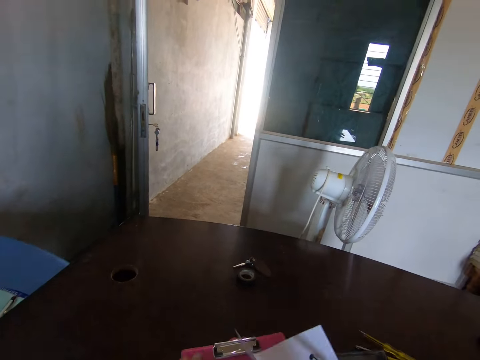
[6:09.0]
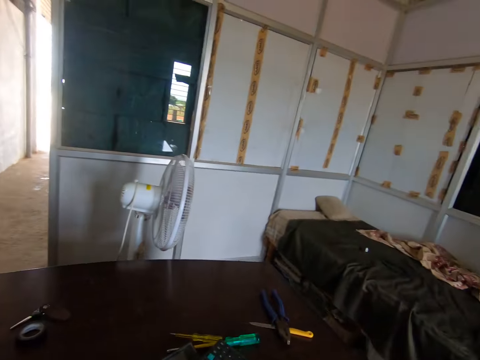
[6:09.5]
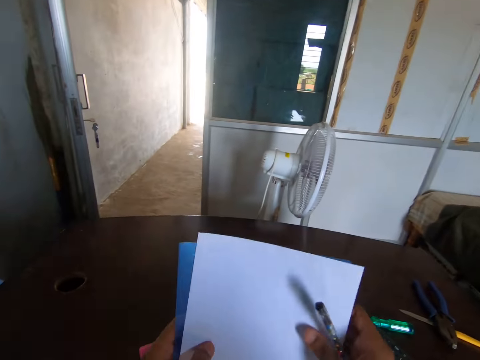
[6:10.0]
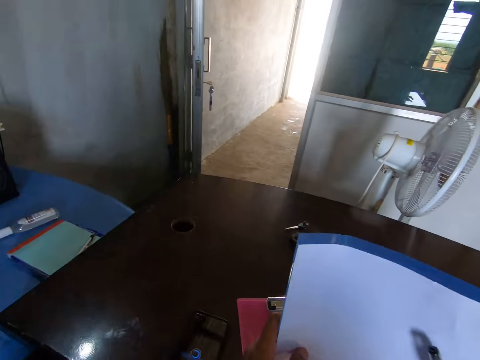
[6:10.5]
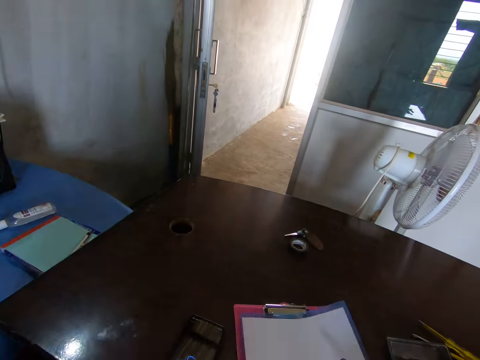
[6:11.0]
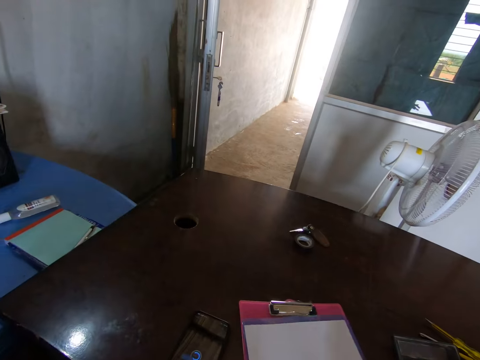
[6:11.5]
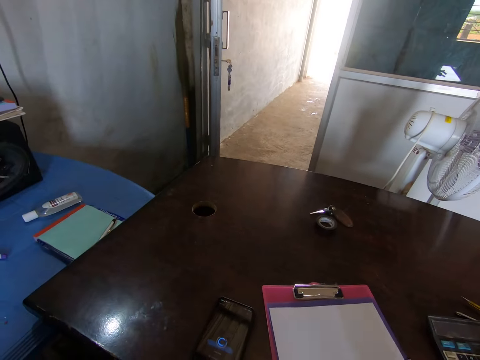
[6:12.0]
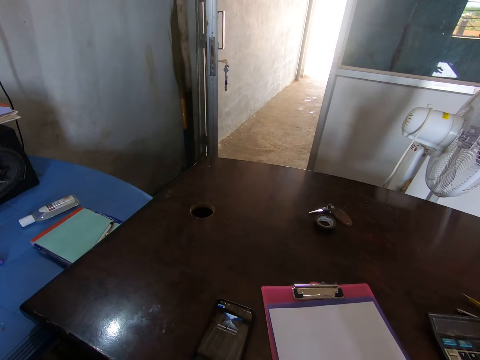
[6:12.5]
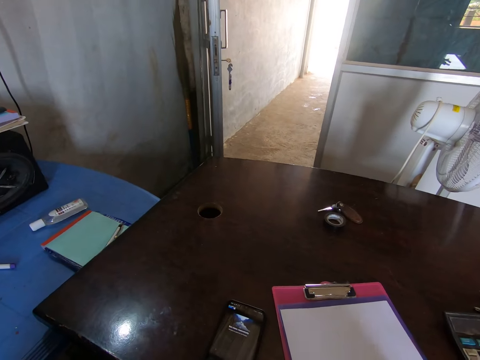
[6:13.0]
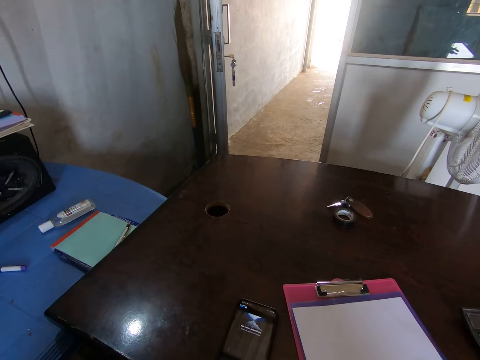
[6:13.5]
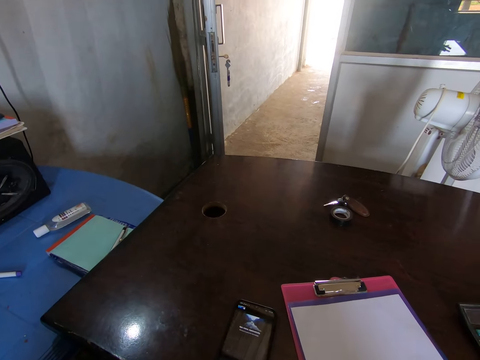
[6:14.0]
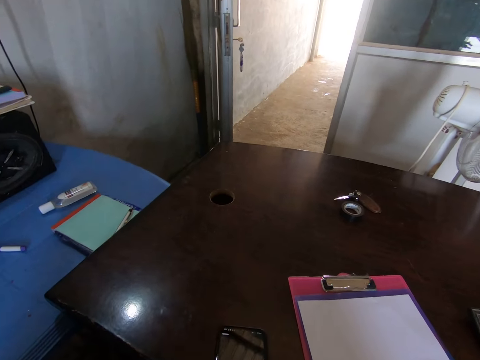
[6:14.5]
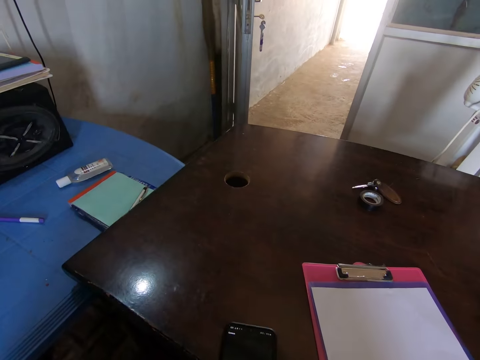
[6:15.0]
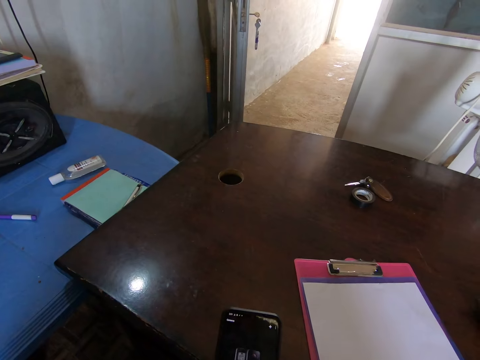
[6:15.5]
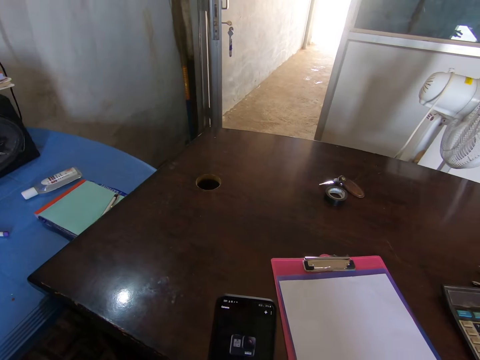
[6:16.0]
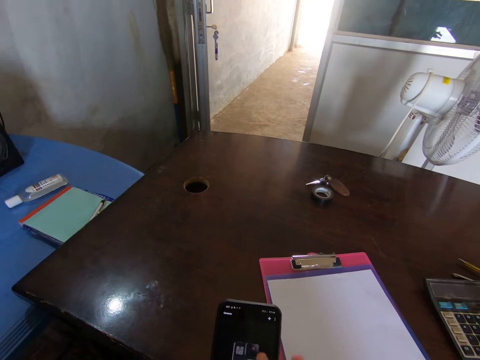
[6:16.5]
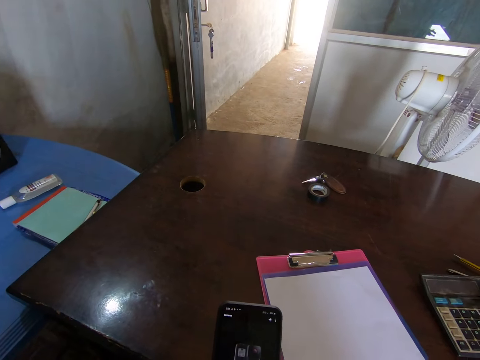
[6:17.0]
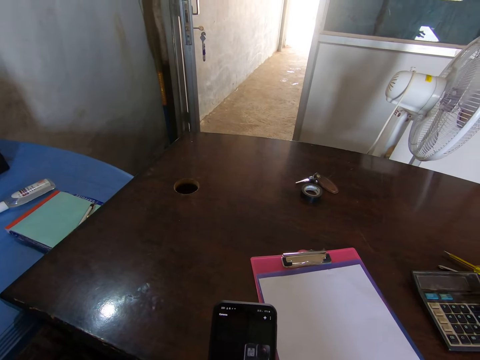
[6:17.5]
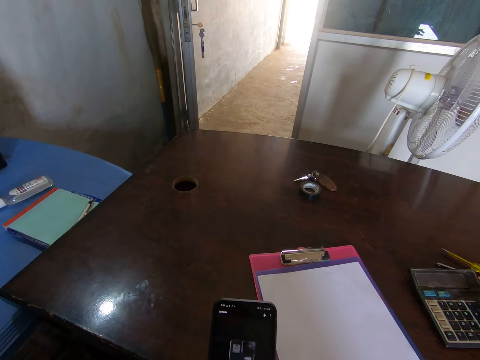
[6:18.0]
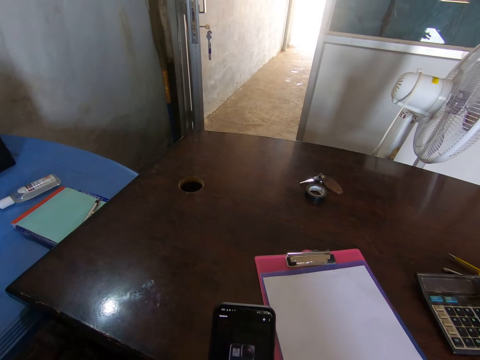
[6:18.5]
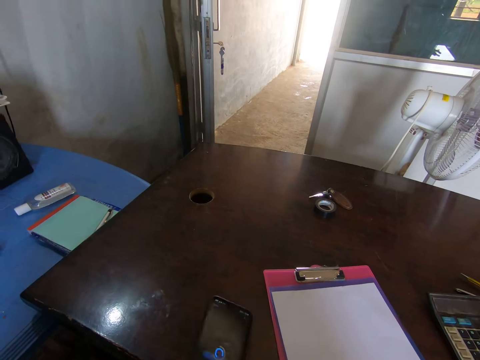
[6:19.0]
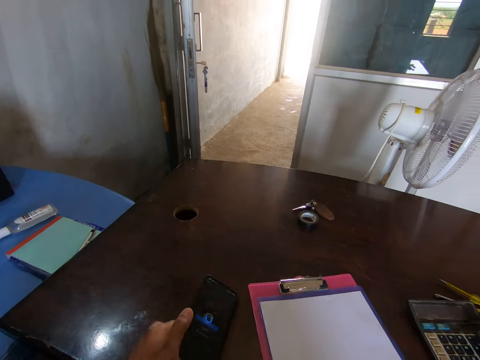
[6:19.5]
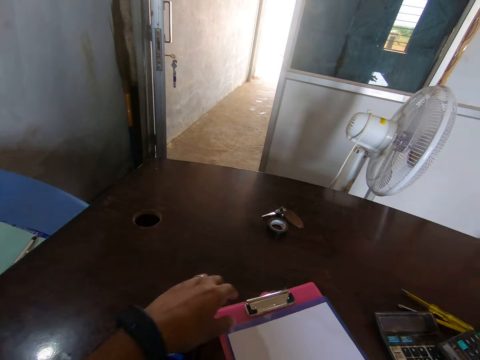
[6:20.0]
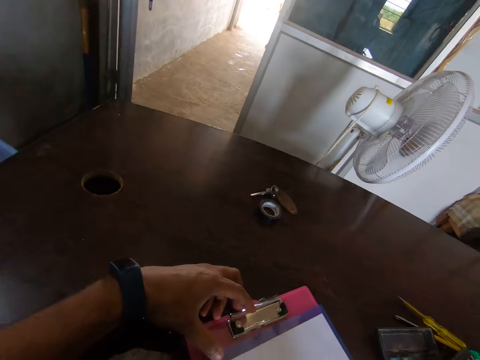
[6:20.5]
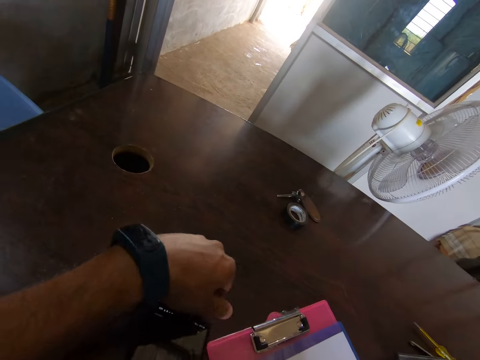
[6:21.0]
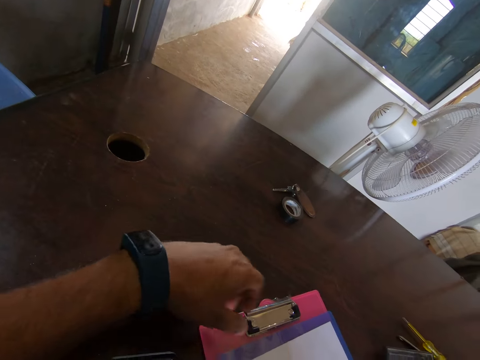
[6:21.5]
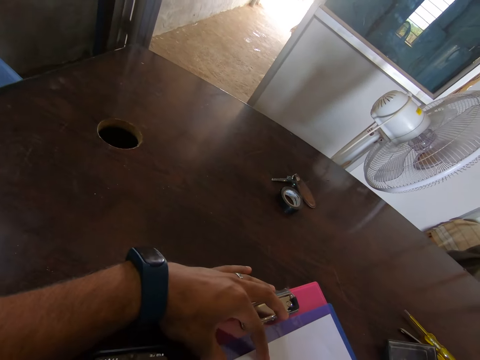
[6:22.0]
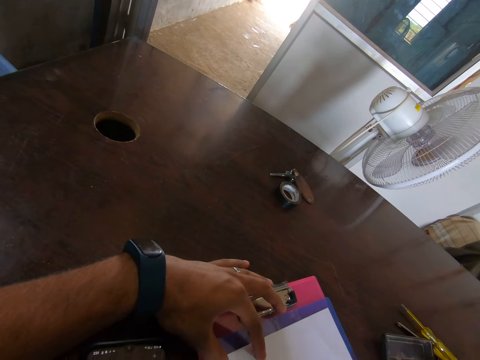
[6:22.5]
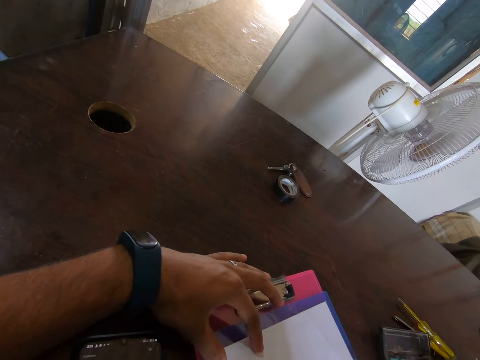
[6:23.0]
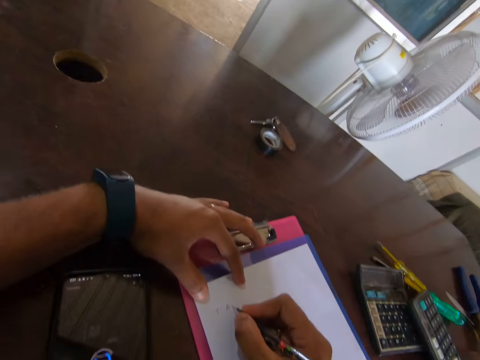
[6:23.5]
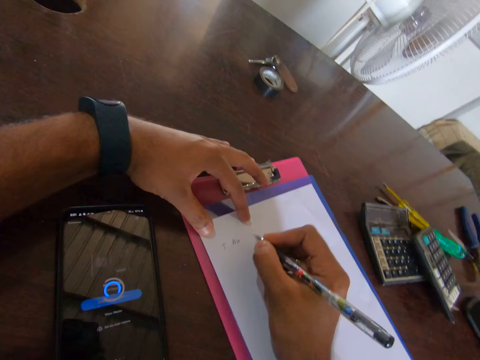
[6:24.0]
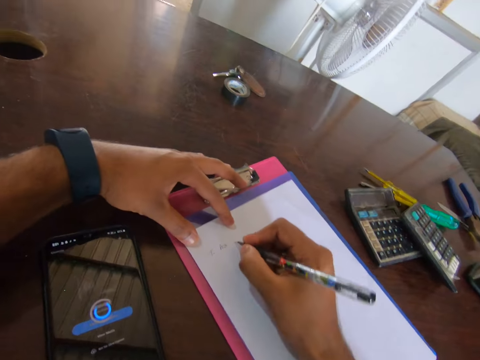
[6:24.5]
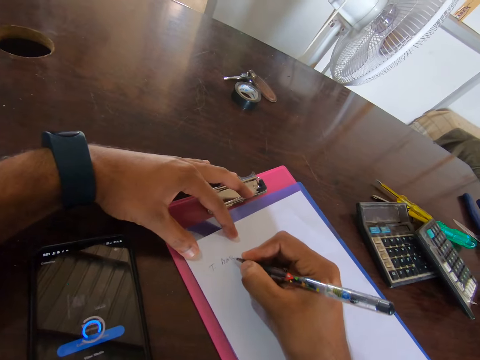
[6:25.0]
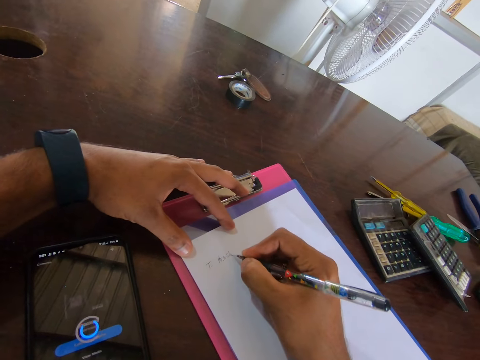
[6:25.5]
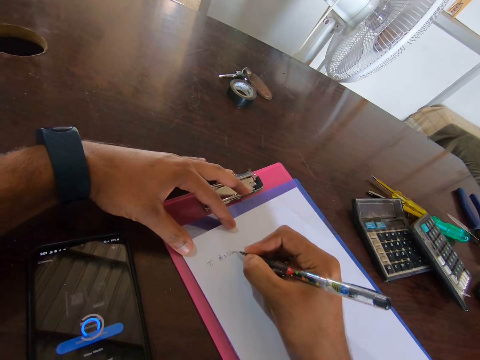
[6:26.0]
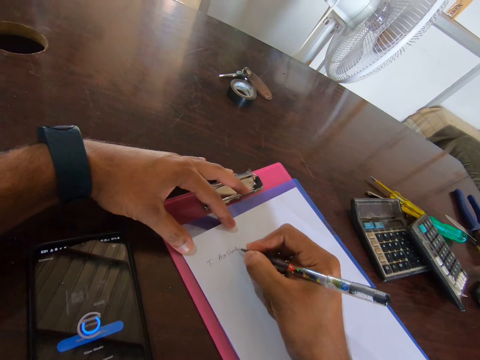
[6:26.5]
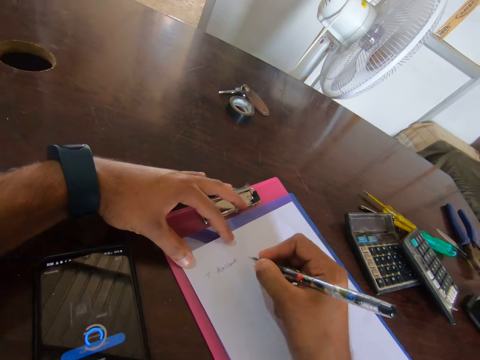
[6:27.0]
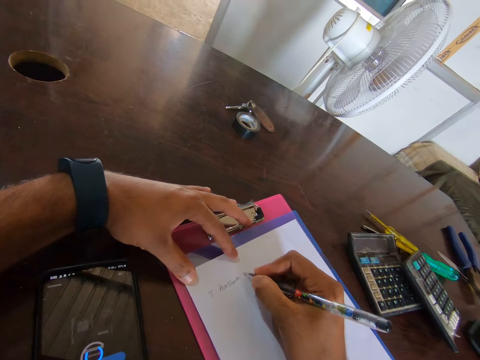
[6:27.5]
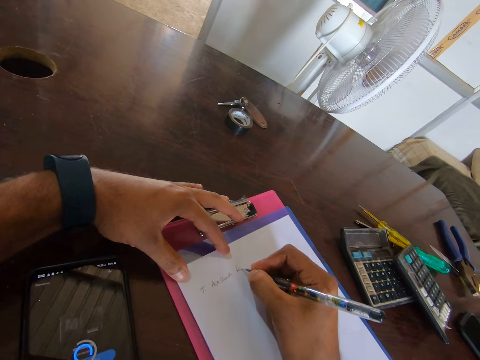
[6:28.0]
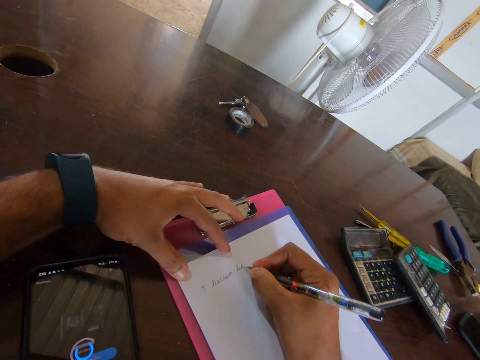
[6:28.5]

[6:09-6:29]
The camera wearer picks up a paper. They hold the papers upright. They place the papers on the clipboard. They pick up a mobile phone. They operate the phone. They browse the mobile phone. They put the mobile phone on the table. They write on a paper on the clipboard with a pen. They move the phone on the table.

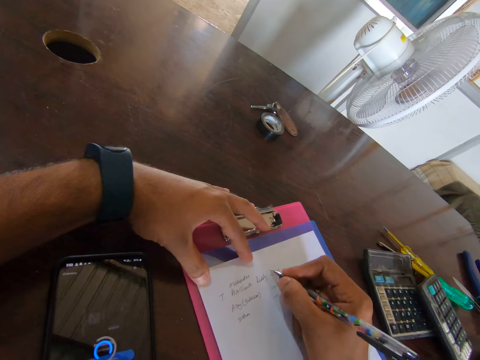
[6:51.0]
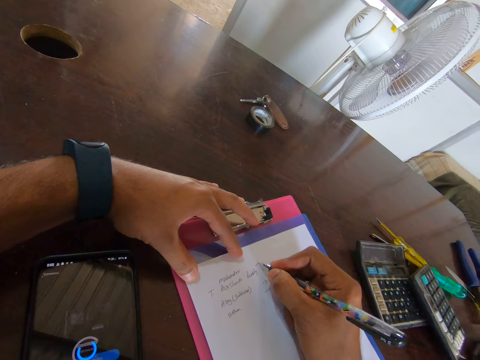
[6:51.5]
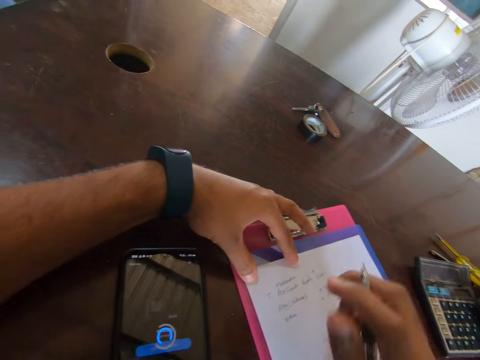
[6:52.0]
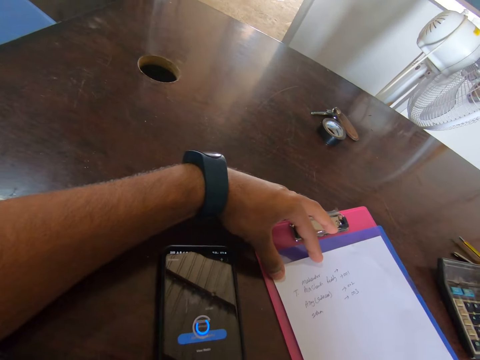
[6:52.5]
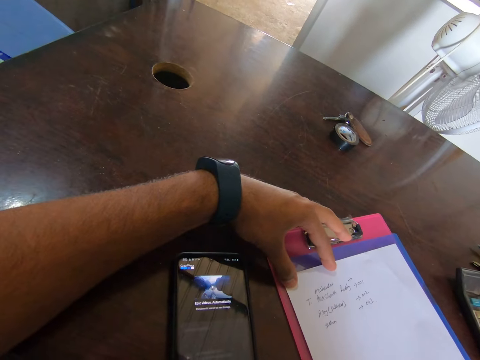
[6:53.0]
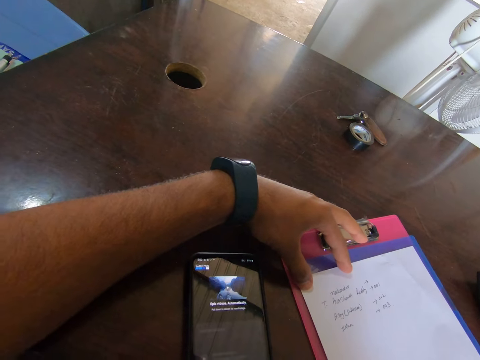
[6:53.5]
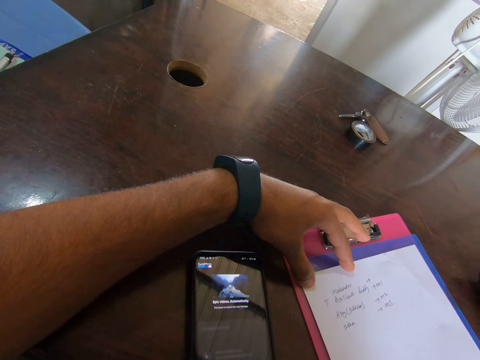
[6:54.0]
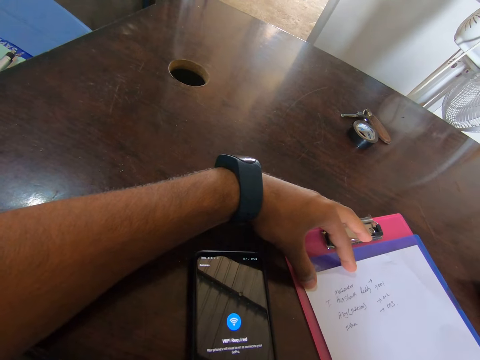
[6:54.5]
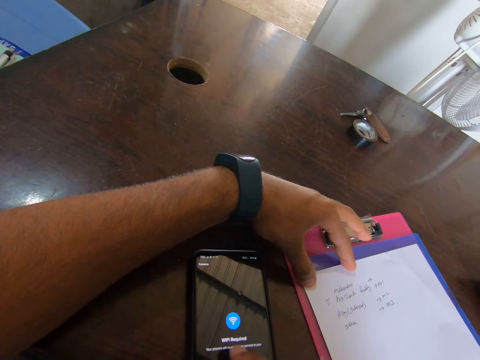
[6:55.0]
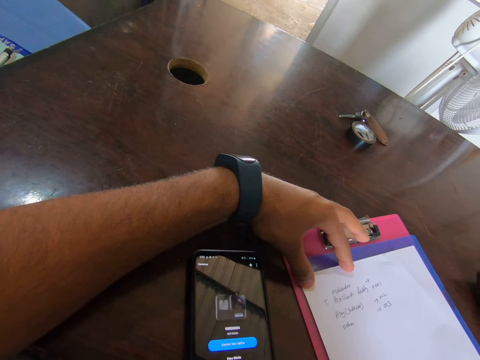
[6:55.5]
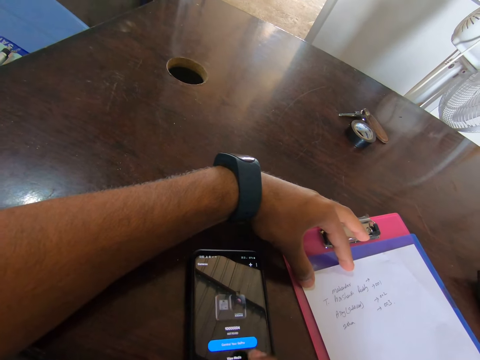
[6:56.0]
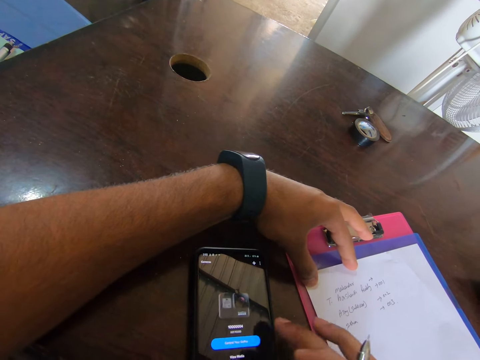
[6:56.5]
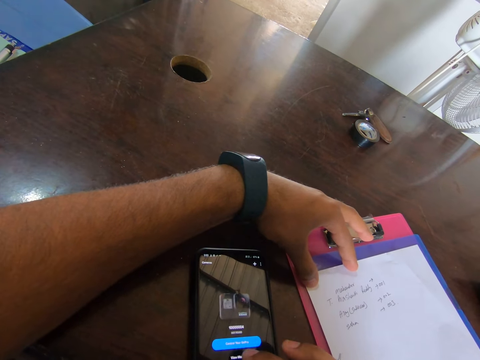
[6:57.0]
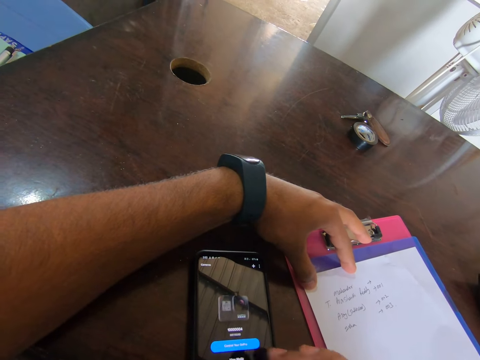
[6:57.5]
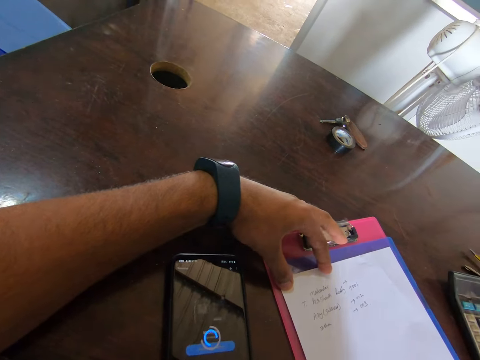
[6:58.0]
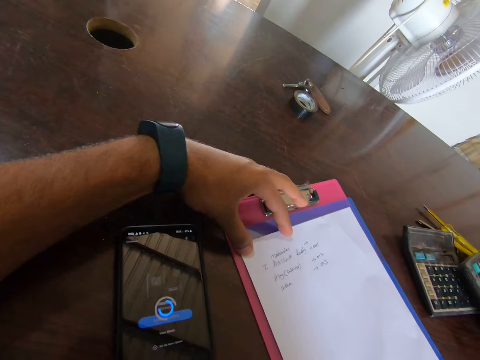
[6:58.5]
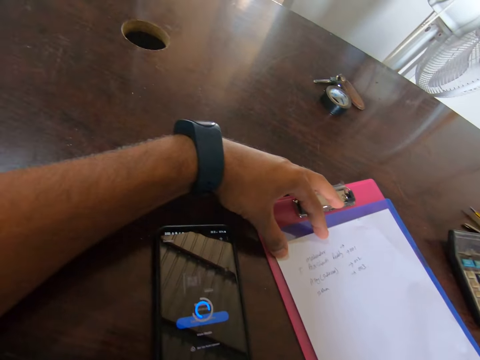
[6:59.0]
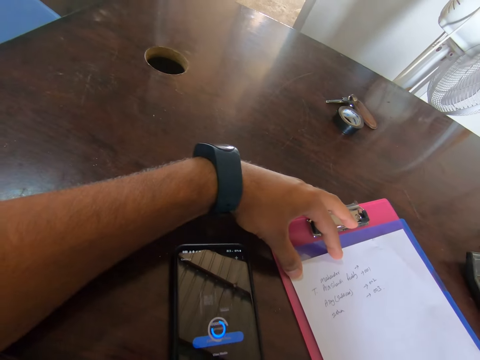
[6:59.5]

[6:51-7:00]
The camera wearer operates the phone. They browse the mobile phone.
